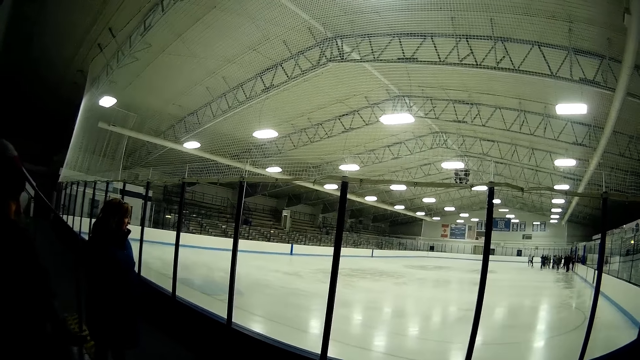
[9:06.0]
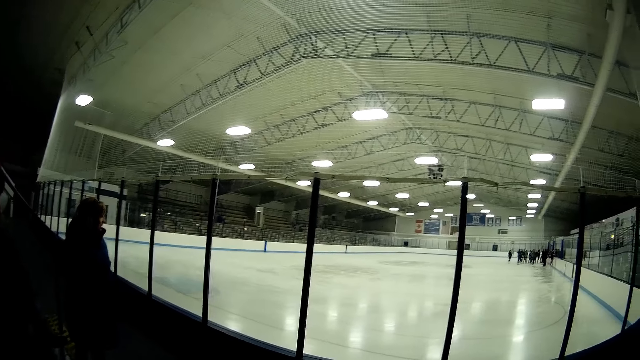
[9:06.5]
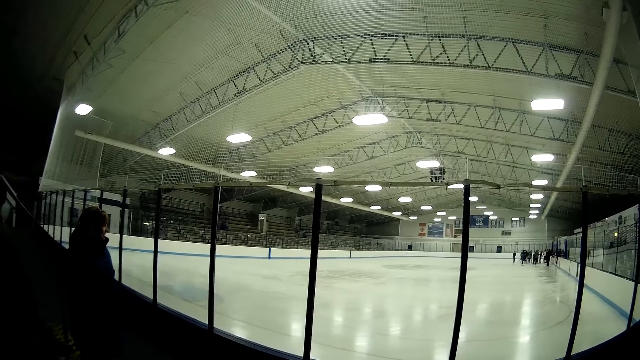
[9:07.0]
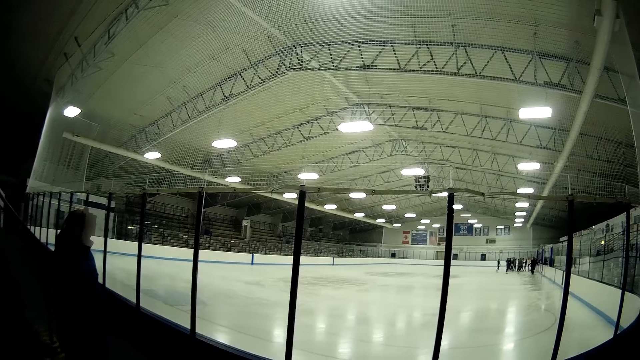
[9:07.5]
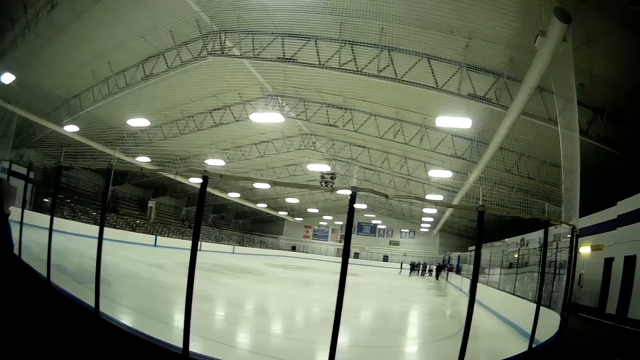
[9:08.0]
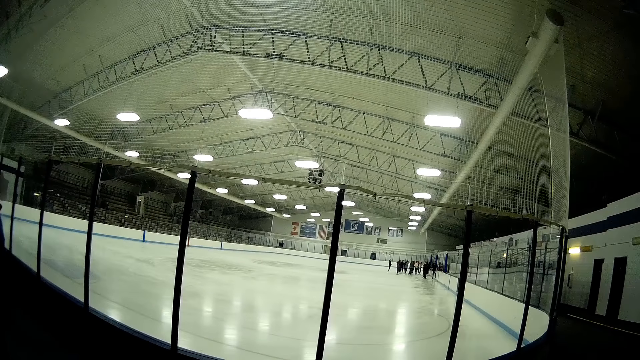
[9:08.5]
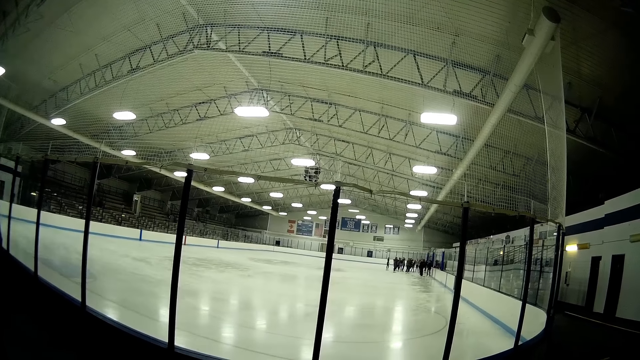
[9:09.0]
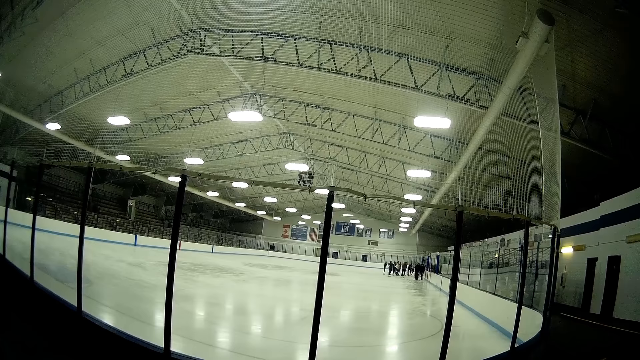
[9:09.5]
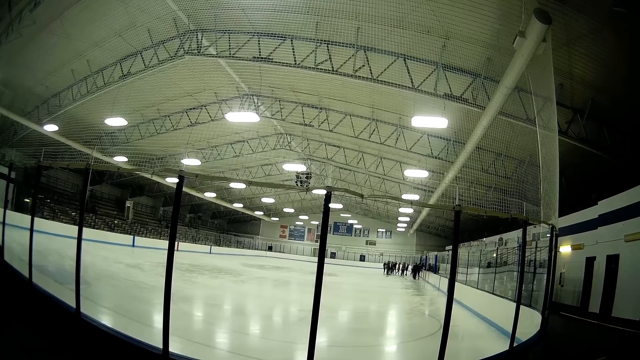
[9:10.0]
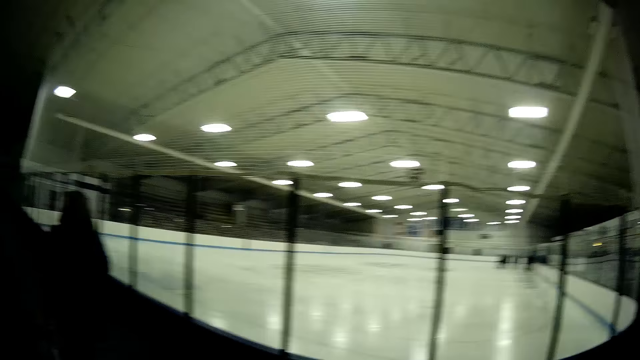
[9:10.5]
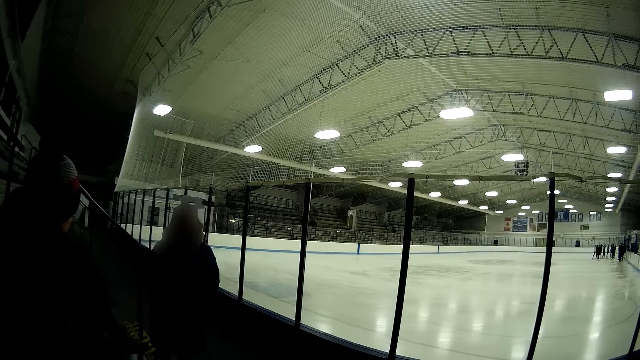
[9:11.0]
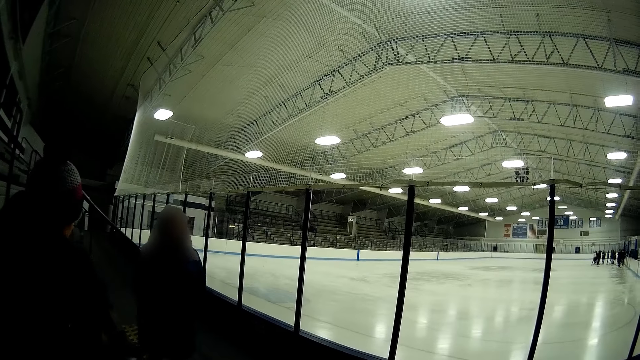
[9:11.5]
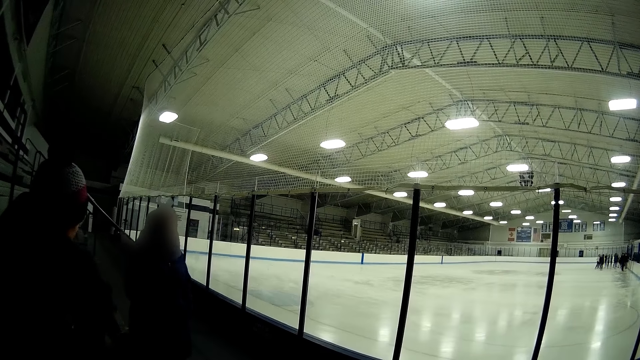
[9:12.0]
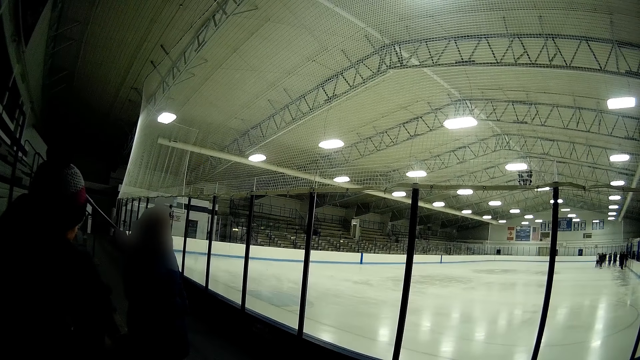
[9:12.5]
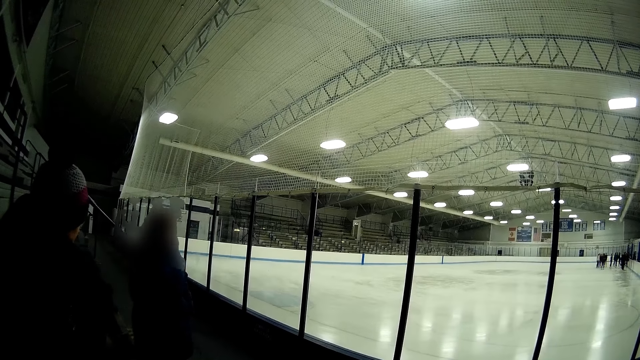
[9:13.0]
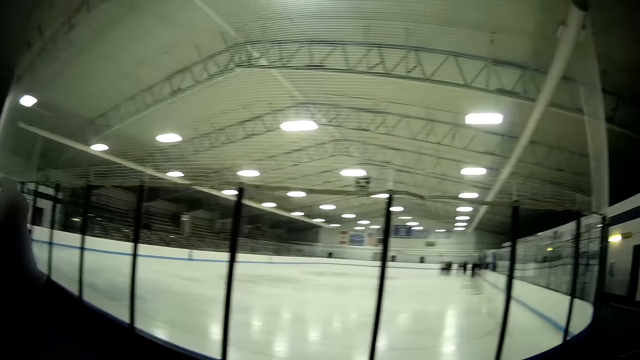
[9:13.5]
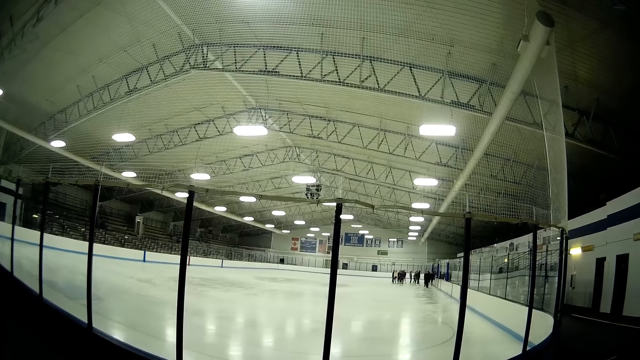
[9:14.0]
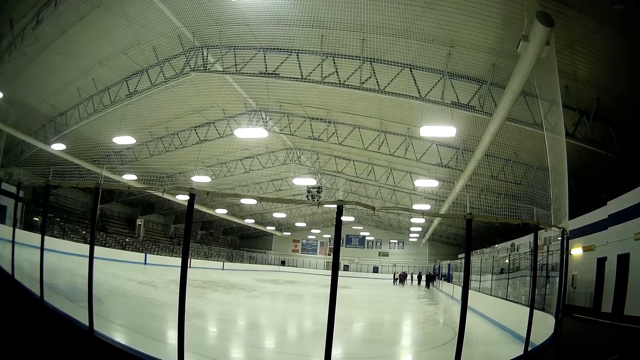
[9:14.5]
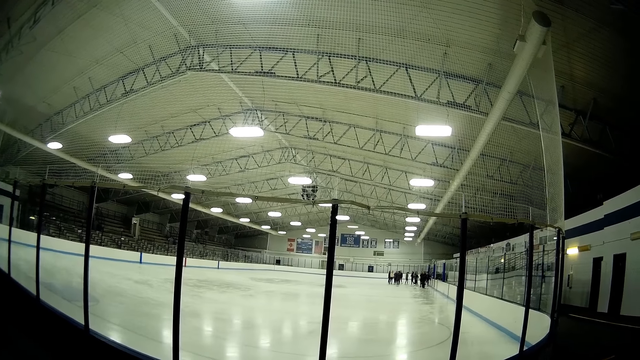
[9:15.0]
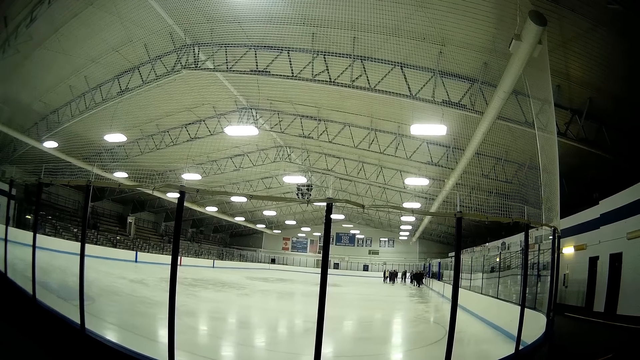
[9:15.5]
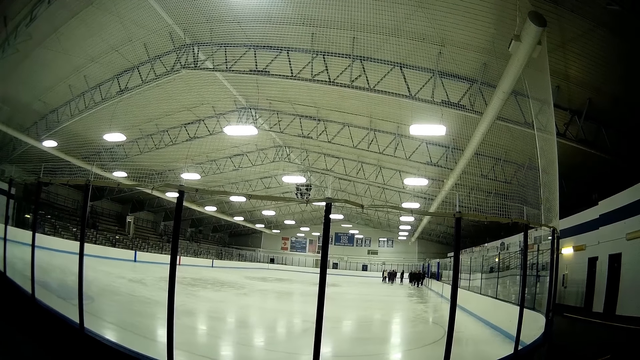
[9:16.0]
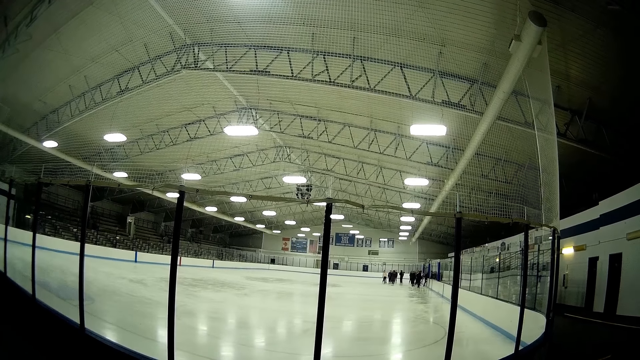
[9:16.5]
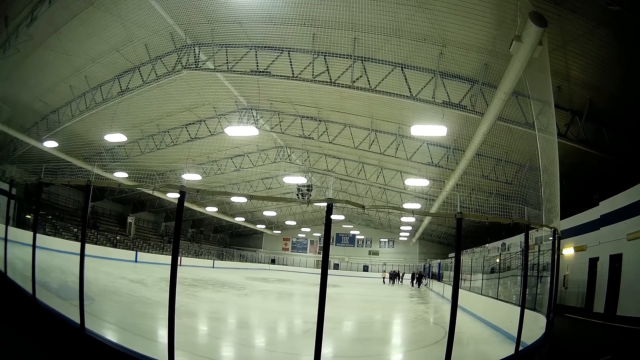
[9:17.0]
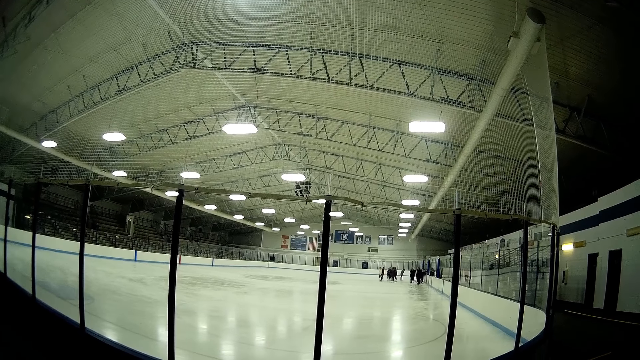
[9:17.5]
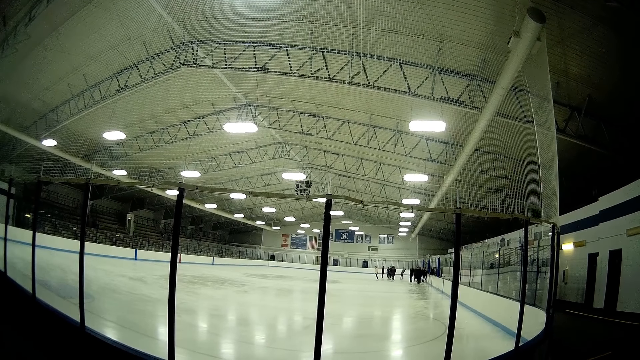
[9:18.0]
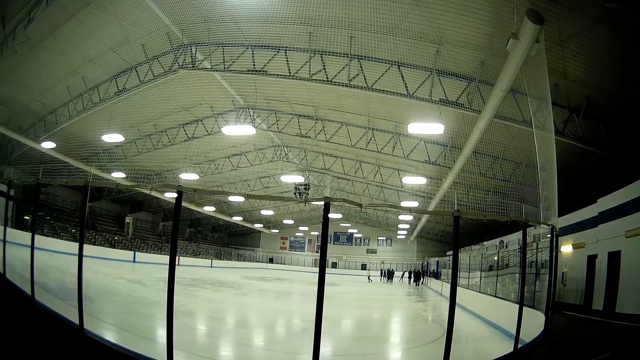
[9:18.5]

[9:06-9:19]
The camera wearer looks at skaters.

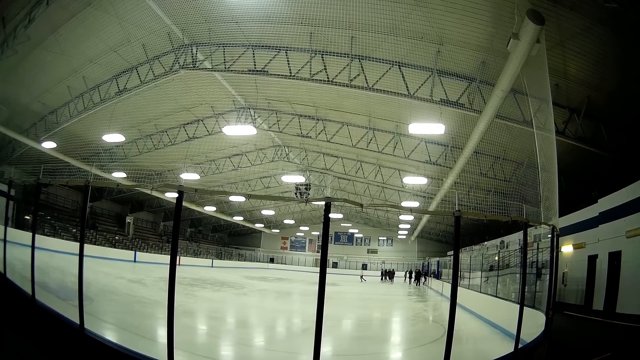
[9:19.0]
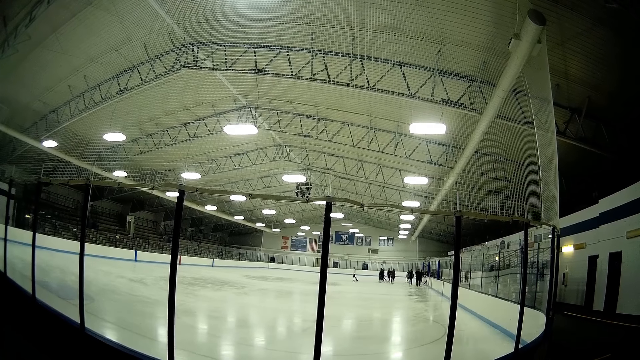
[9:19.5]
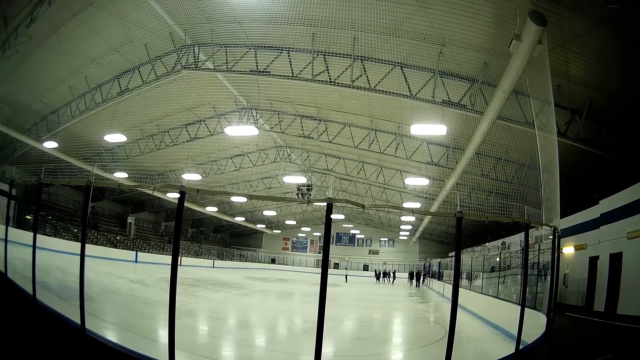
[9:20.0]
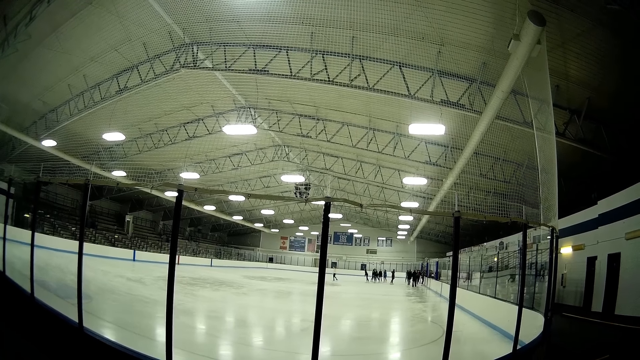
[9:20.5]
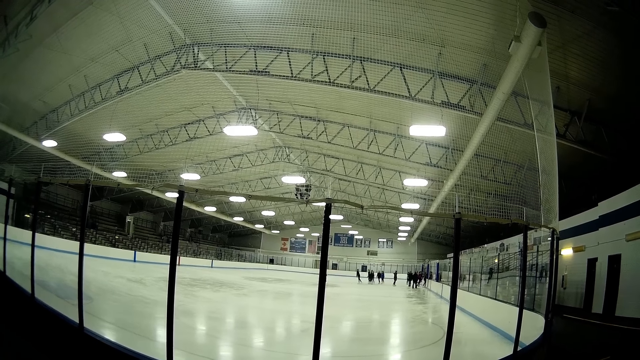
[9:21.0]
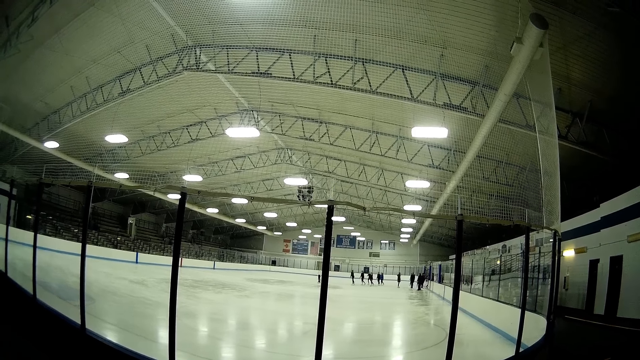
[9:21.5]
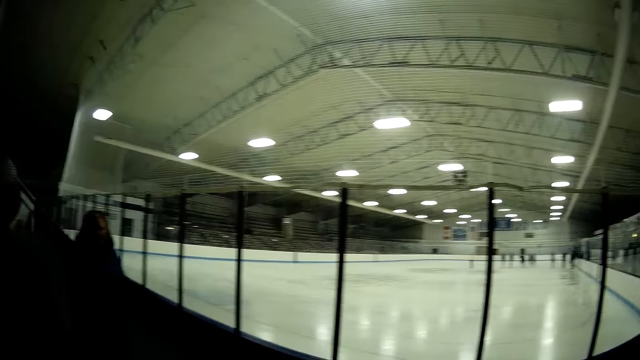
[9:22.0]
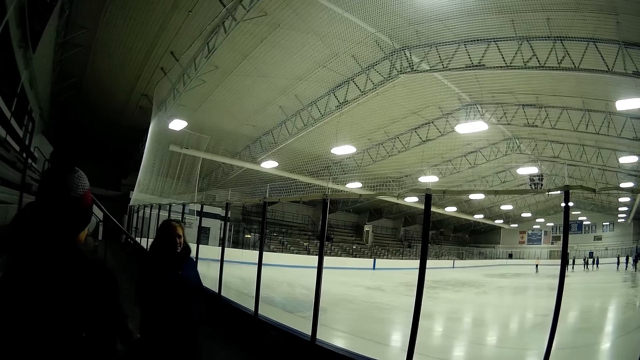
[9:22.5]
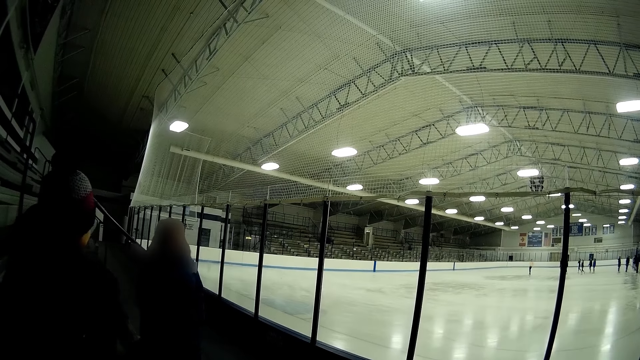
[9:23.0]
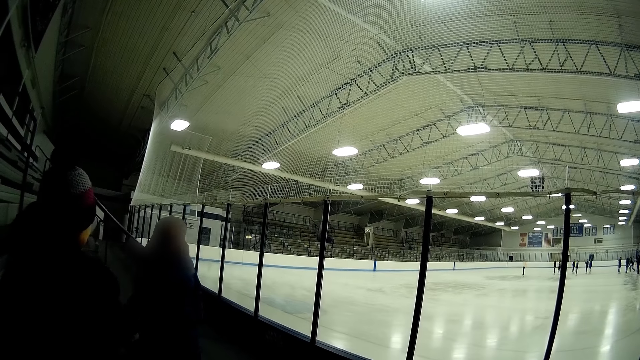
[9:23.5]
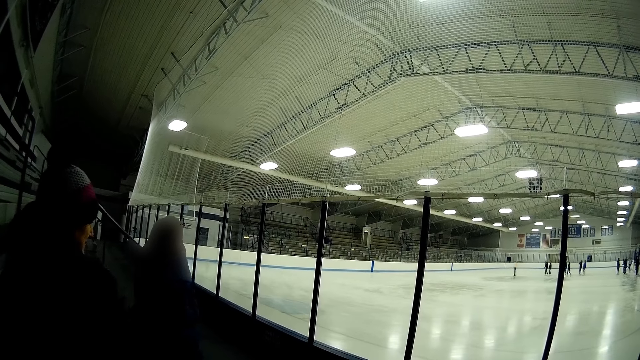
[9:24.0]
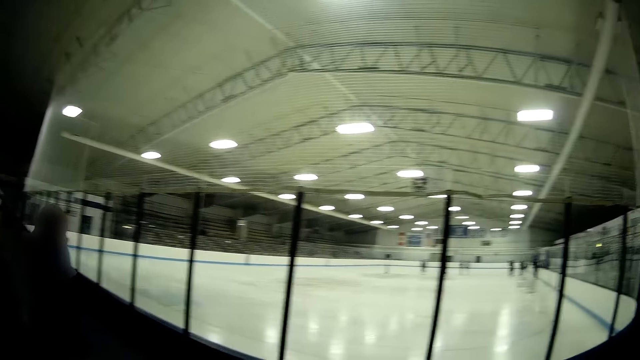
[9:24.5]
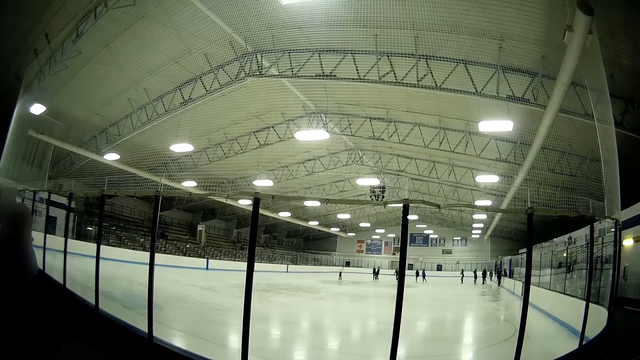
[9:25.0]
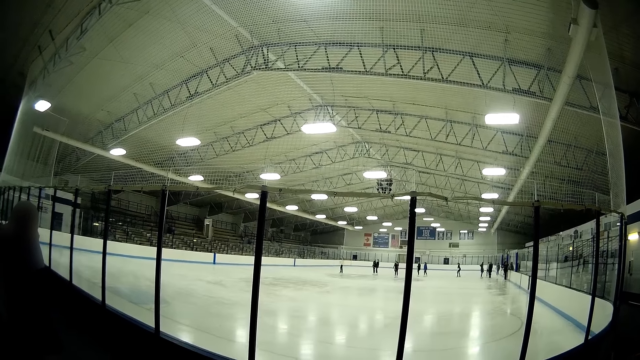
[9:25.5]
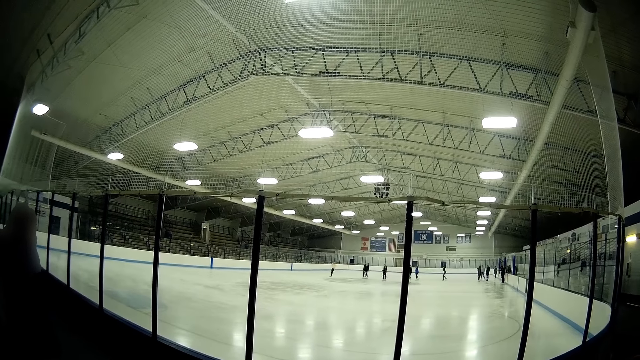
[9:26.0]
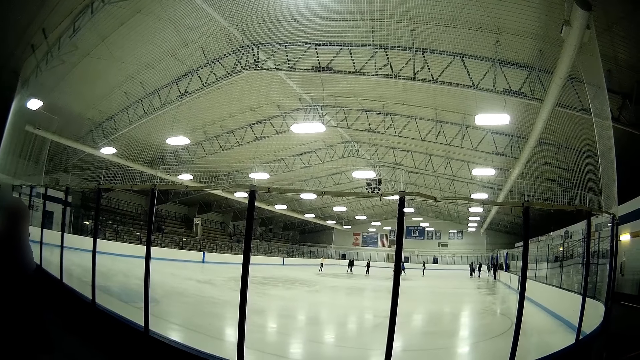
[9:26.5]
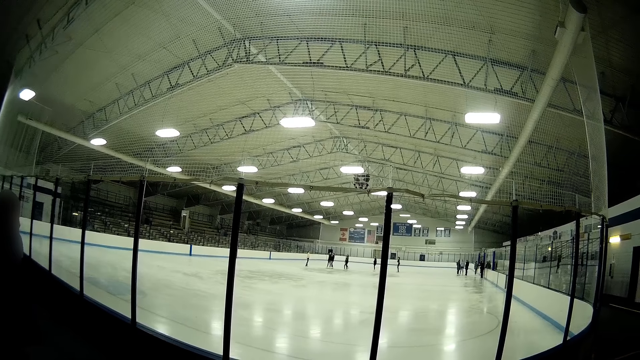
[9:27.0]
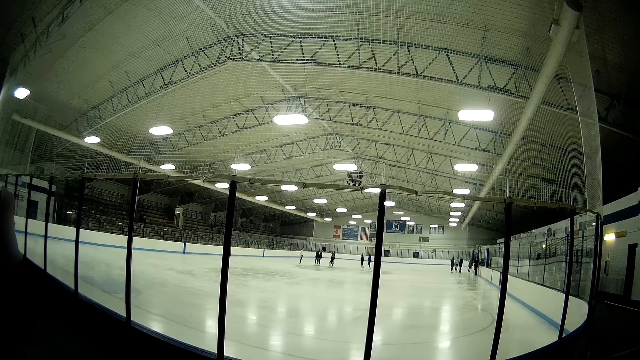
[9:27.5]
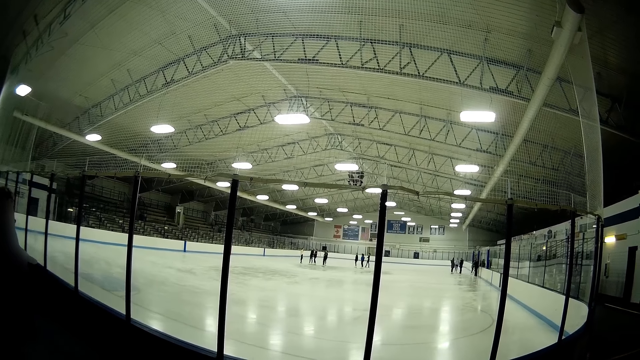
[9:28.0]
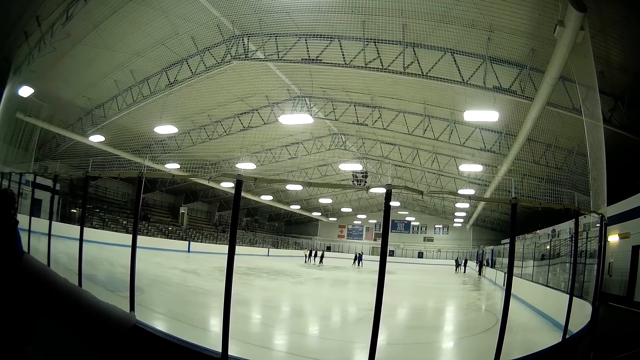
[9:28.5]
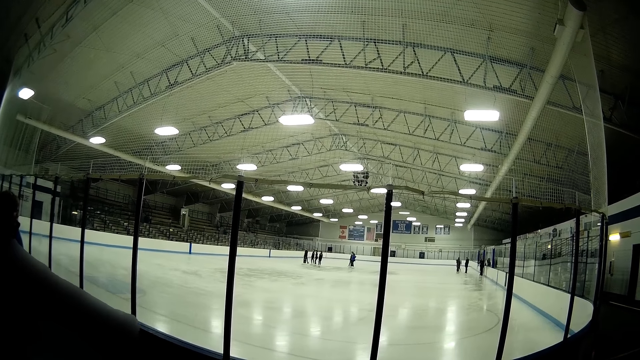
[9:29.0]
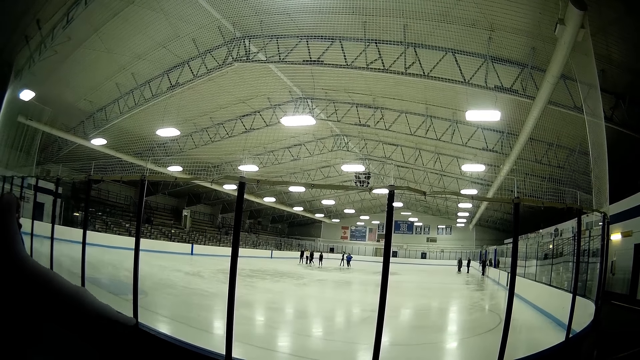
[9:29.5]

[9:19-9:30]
The camera wearer looks on the left of the skating rink. They look at skaters.
